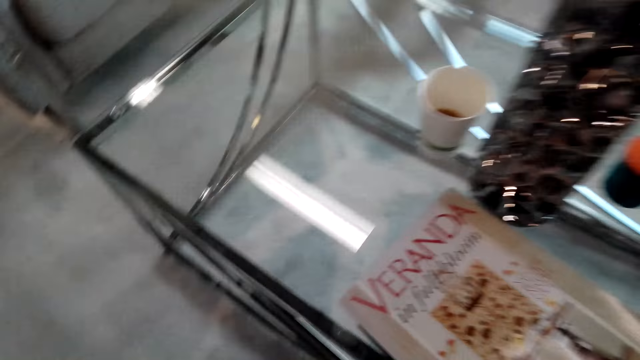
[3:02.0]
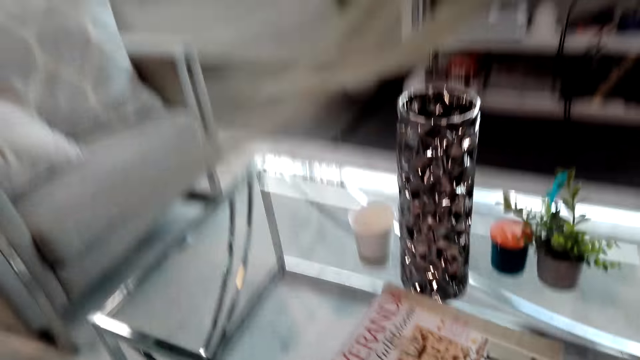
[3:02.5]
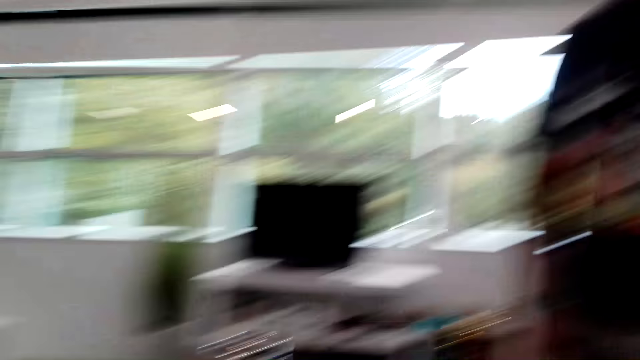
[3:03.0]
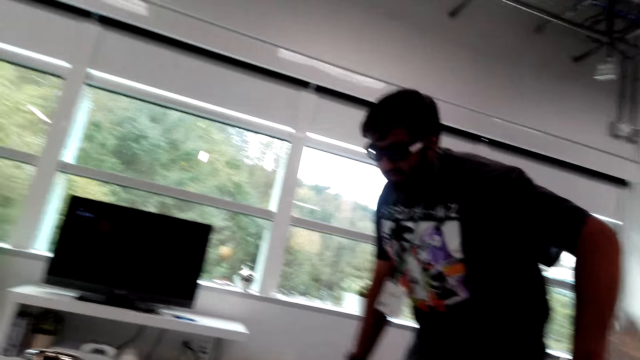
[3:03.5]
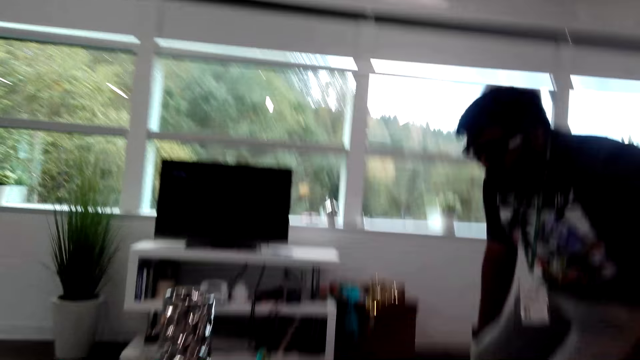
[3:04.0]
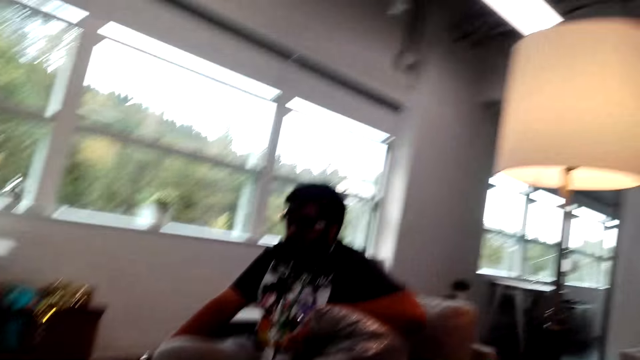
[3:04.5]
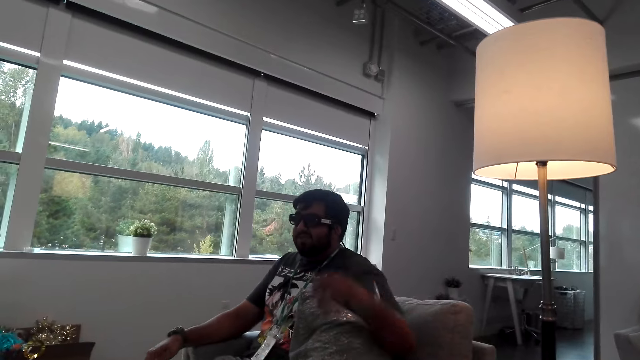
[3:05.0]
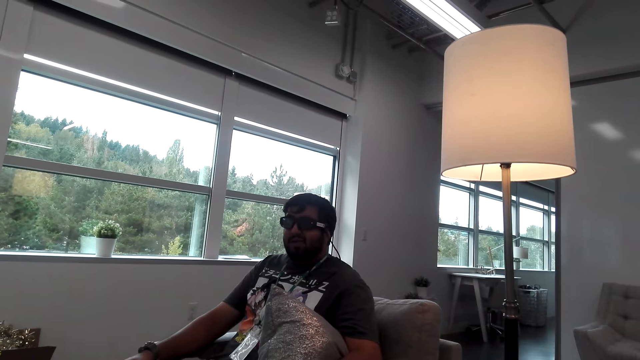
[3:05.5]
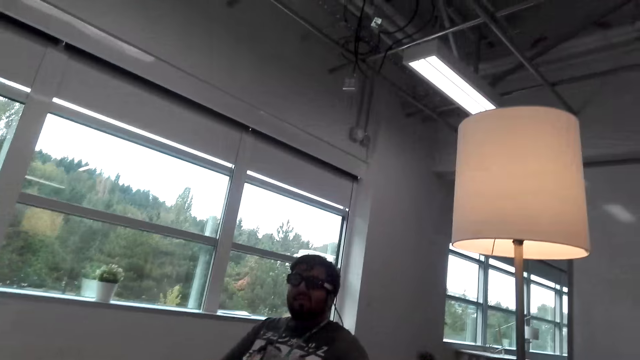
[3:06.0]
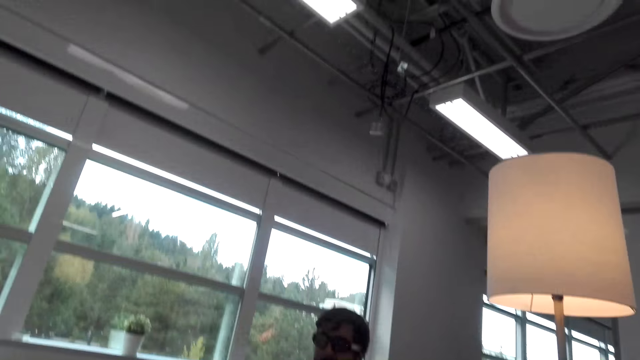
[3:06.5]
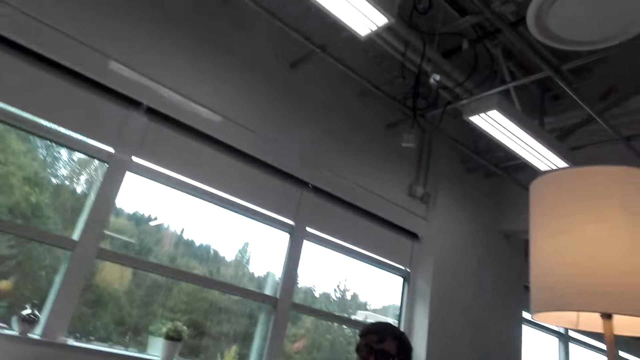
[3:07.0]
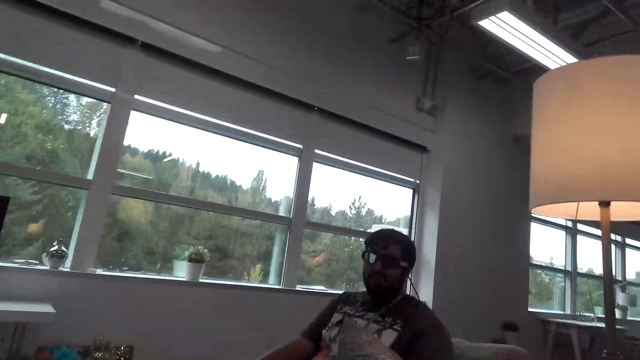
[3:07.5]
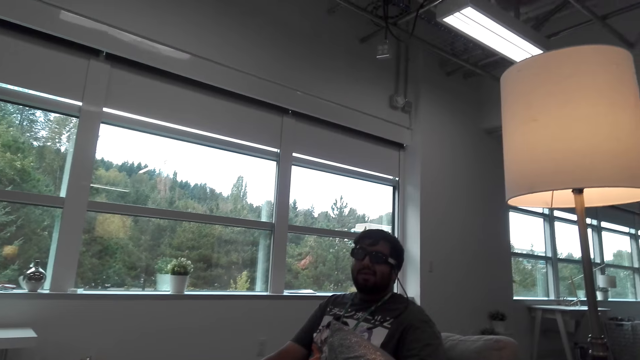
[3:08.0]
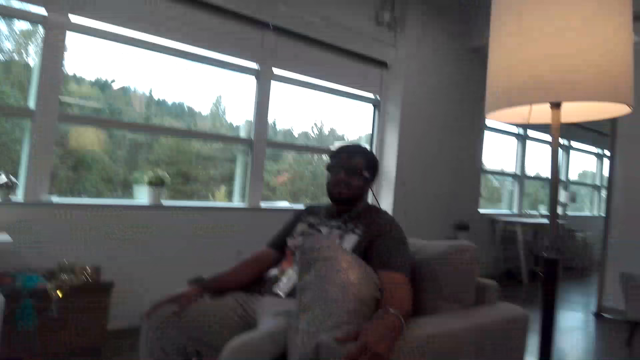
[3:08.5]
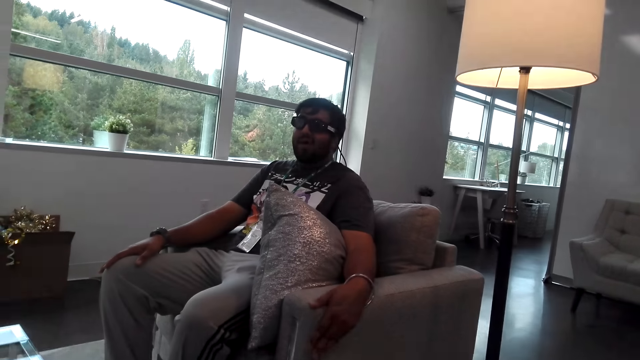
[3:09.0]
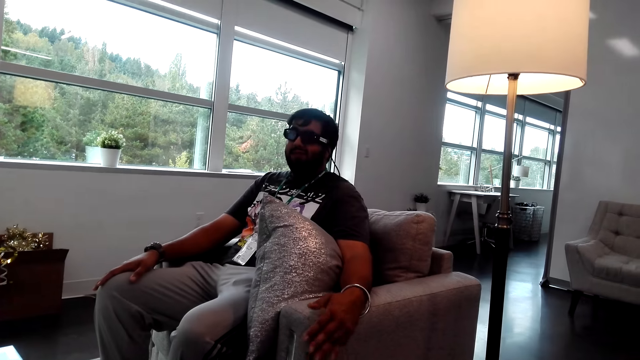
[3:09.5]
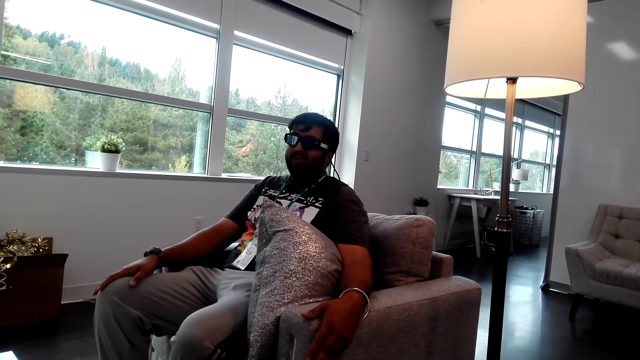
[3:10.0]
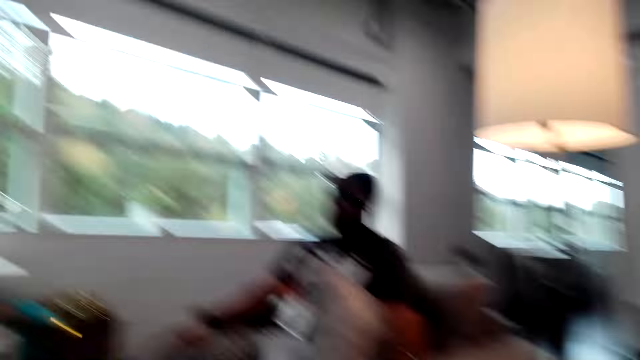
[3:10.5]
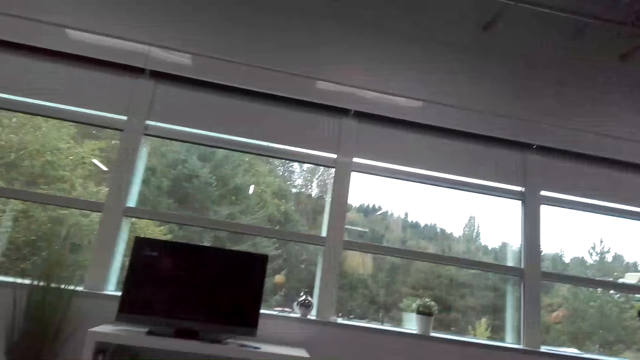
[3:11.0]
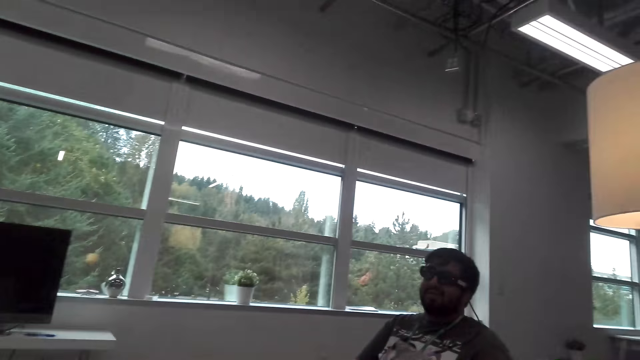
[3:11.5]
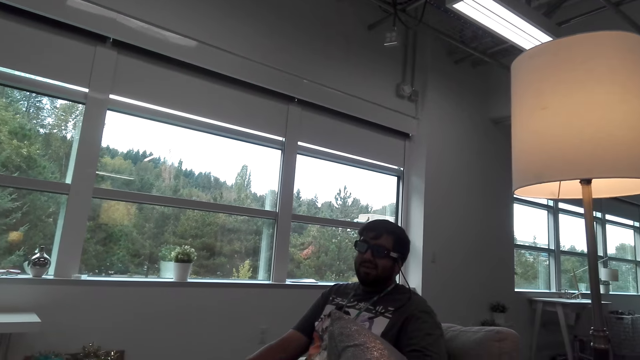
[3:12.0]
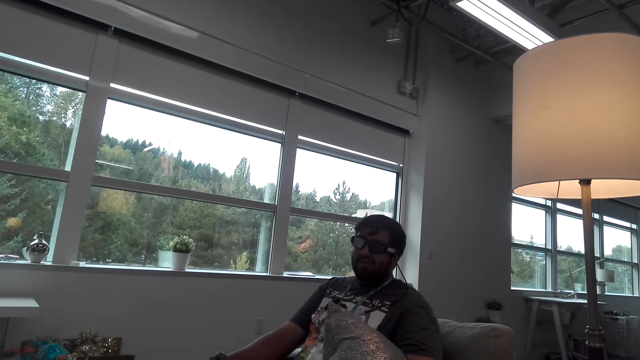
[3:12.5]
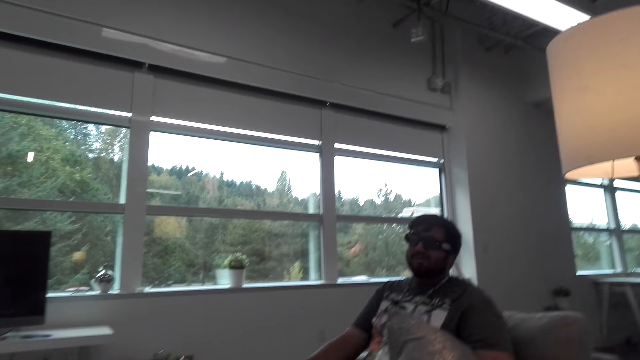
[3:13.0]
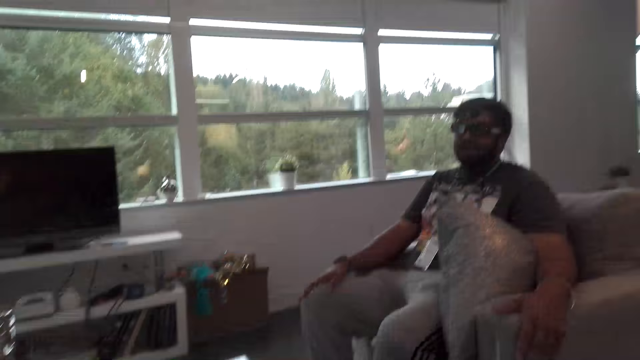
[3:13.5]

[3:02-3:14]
The camera wearer sits on the couch with a man. They converse with the man. They talk with the man in the living room.

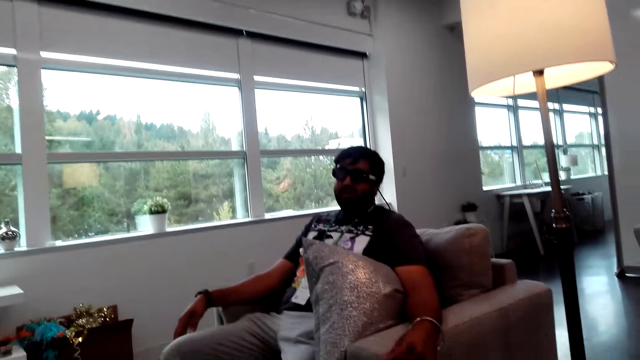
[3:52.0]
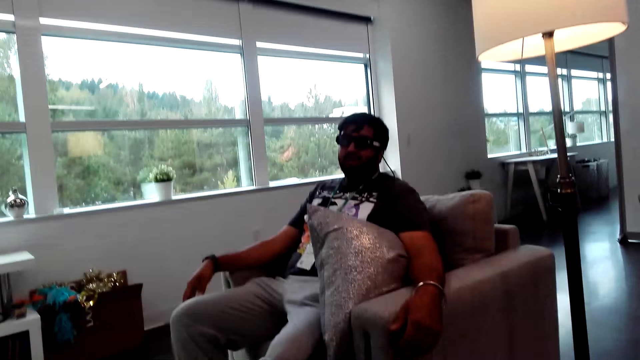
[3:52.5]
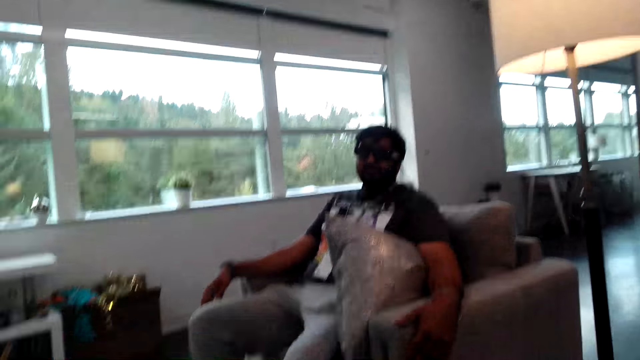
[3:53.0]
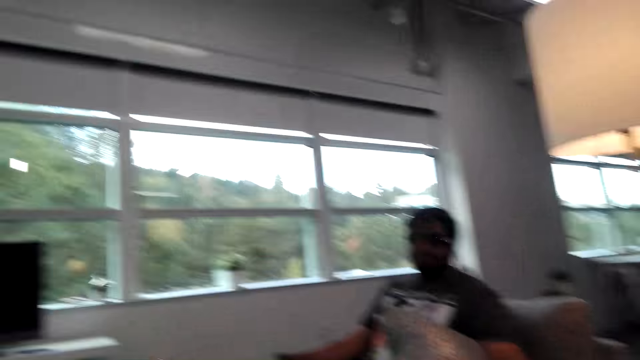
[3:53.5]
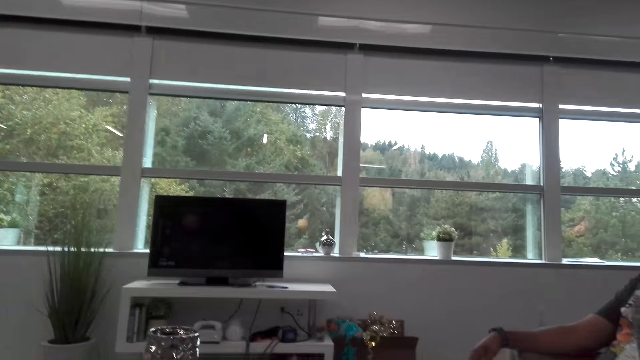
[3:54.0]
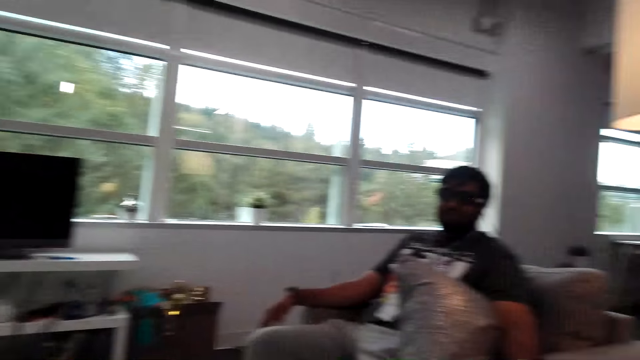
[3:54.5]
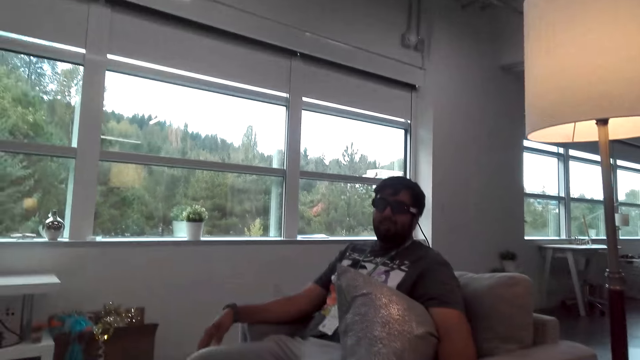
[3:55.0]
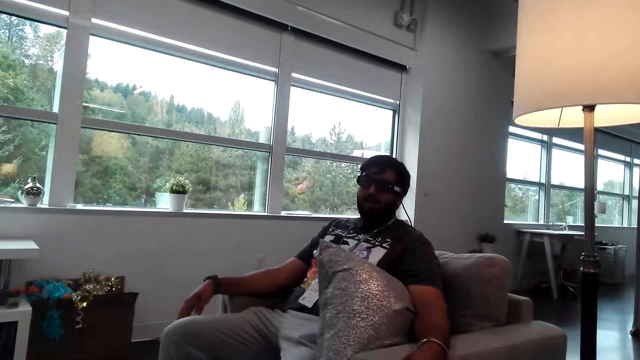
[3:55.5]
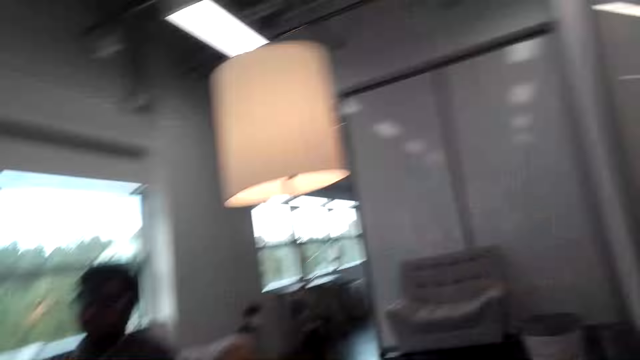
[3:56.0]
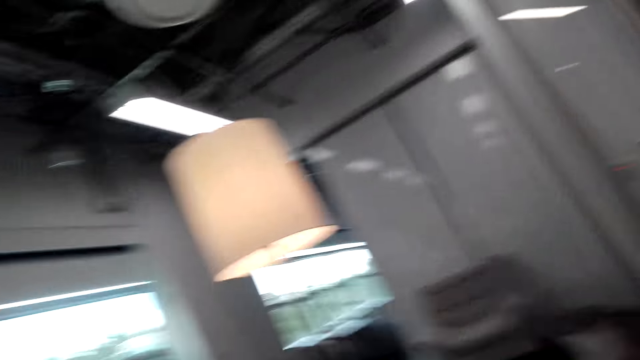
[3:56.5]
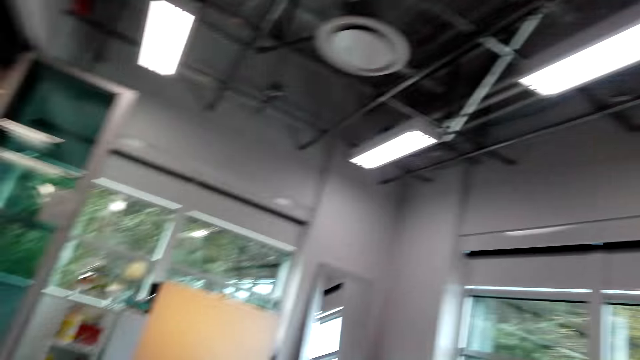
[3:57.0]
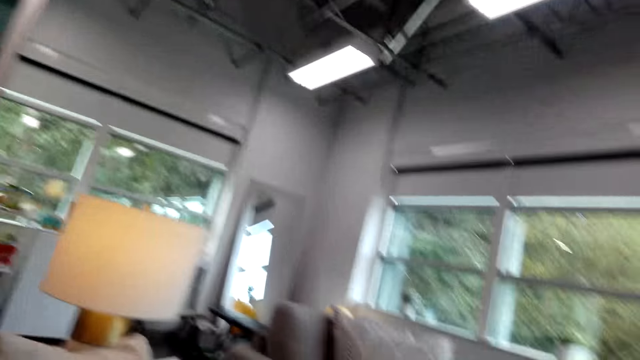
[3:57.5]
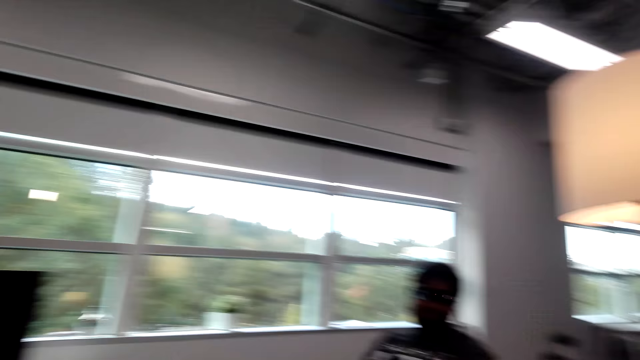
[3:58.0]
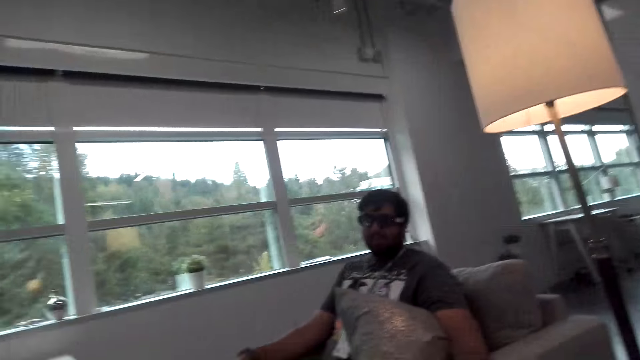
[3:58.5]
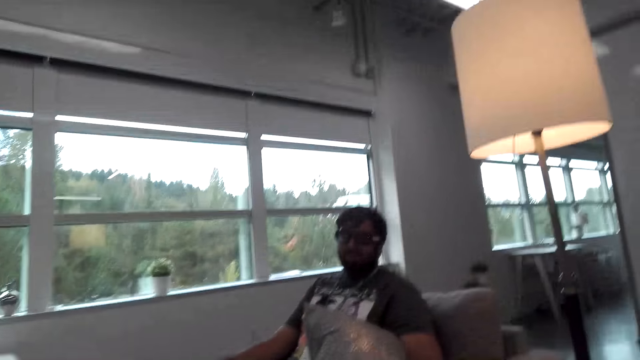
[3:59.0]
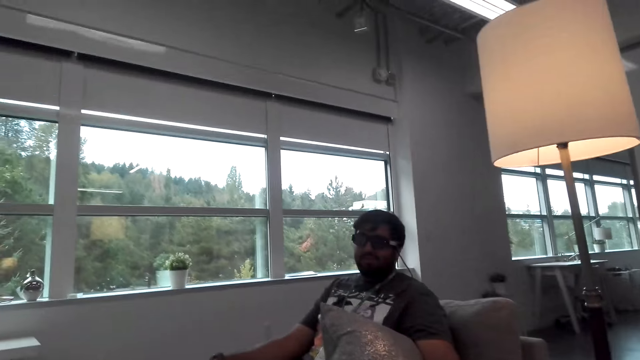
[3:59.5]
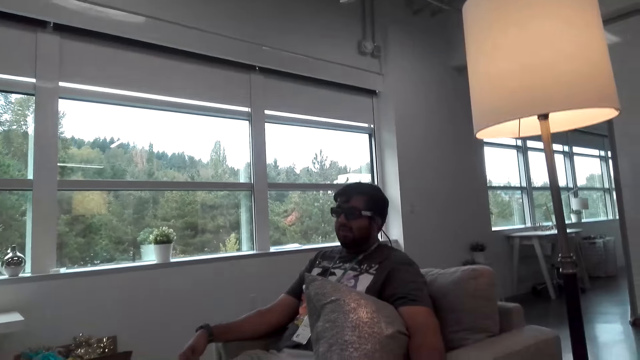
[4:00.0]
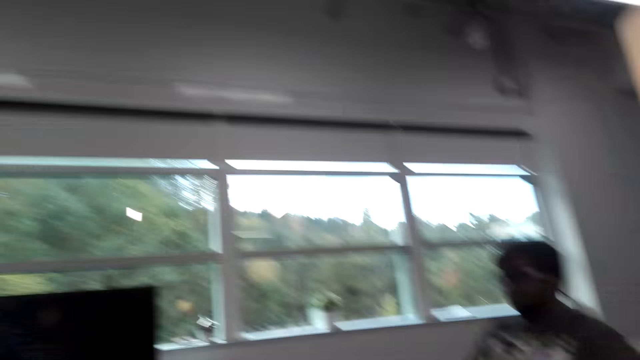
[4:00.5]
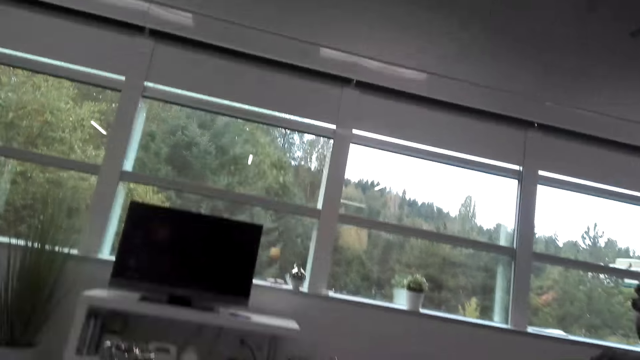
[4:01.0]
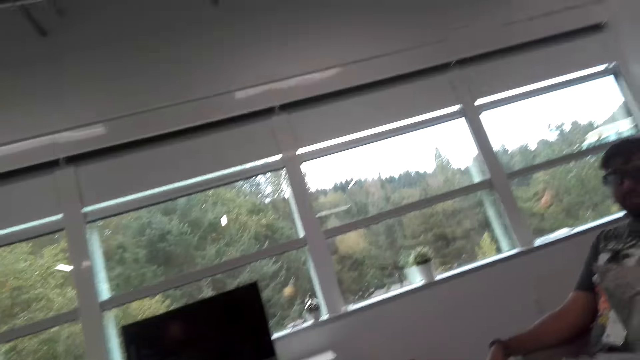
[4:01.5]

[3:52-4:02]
The camera wearer looks around the house. They interact with a man. They converse with the man.
